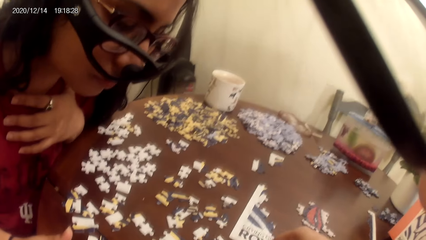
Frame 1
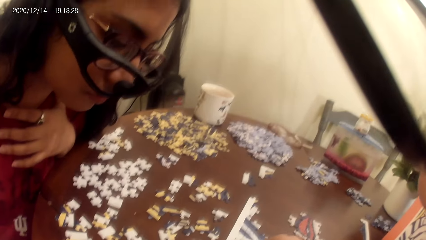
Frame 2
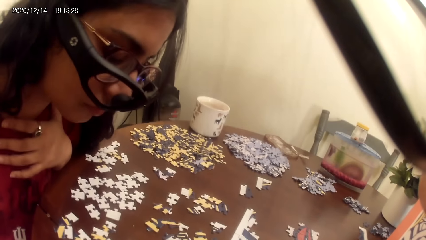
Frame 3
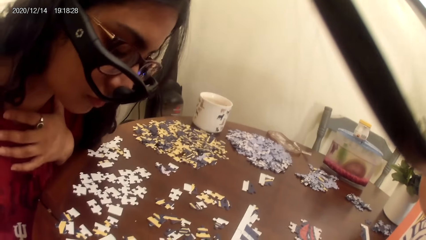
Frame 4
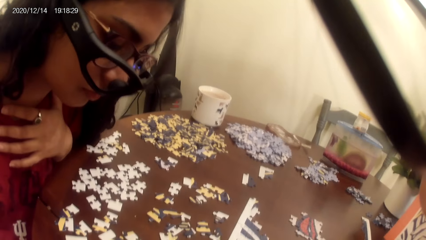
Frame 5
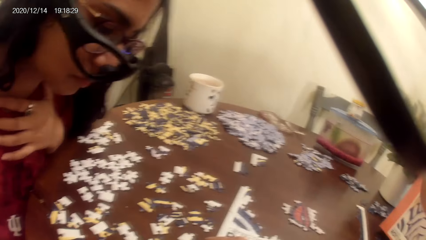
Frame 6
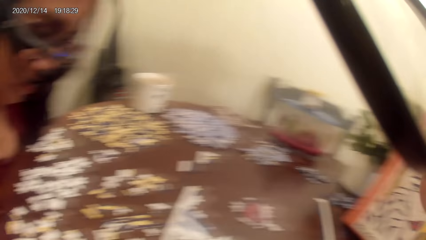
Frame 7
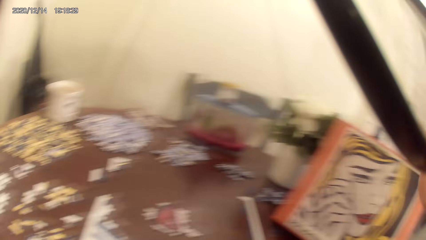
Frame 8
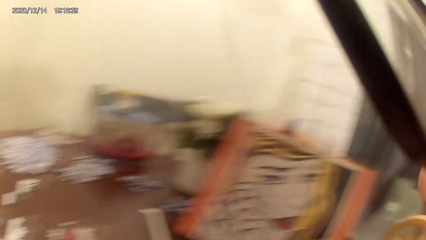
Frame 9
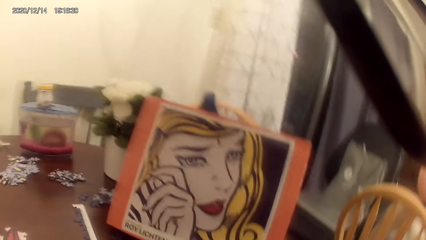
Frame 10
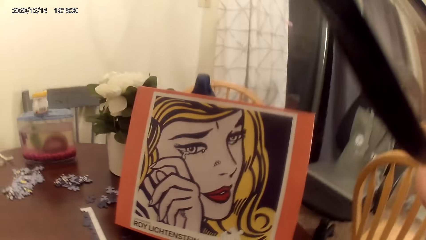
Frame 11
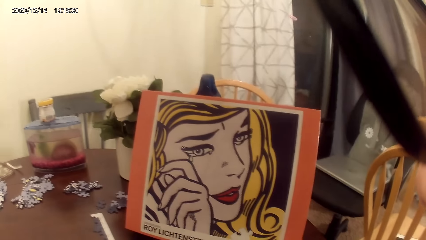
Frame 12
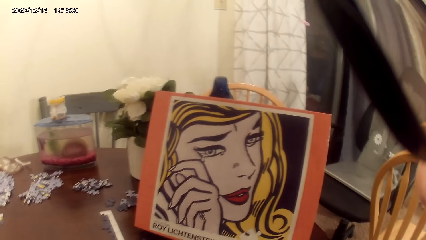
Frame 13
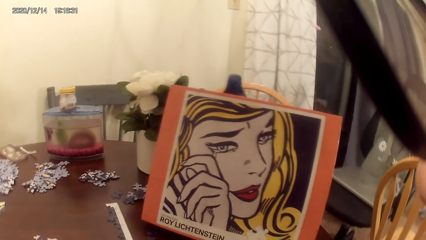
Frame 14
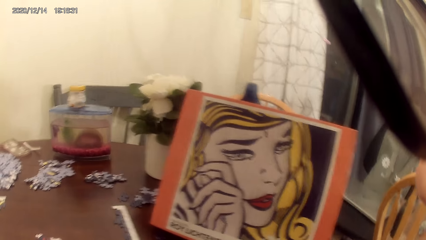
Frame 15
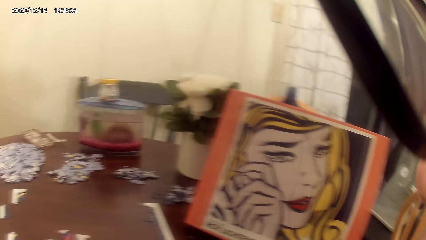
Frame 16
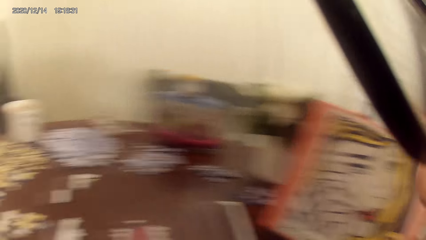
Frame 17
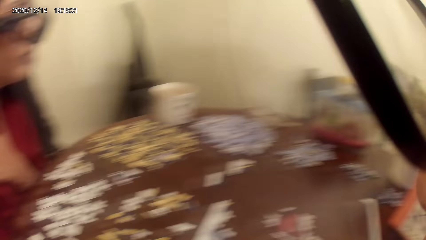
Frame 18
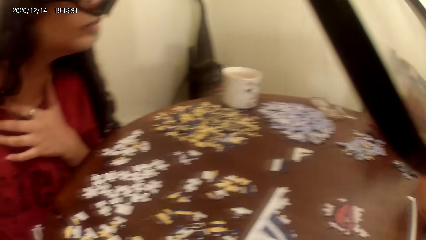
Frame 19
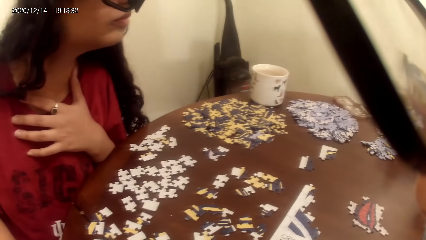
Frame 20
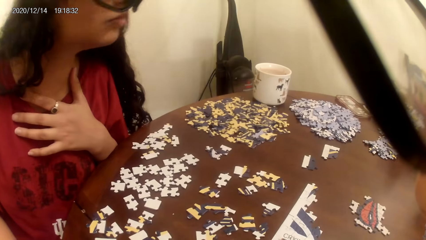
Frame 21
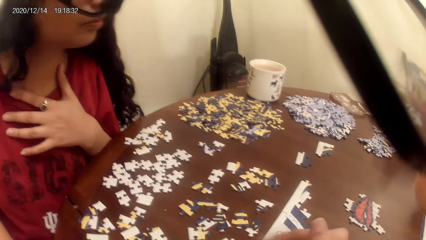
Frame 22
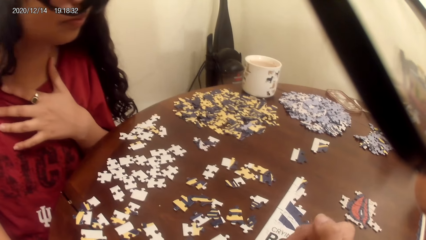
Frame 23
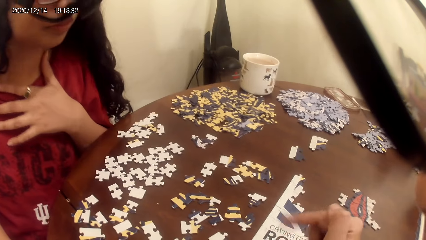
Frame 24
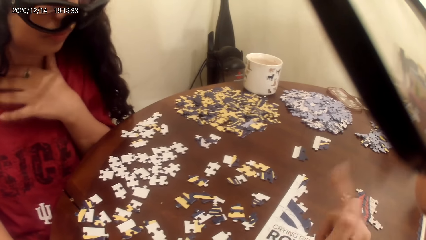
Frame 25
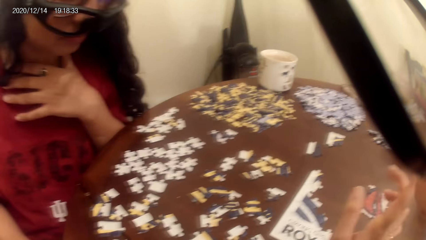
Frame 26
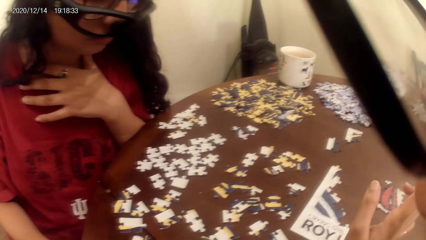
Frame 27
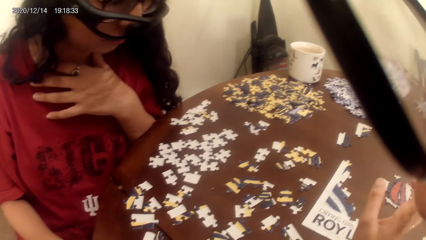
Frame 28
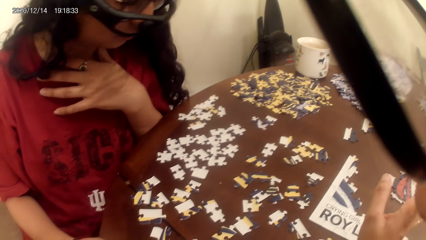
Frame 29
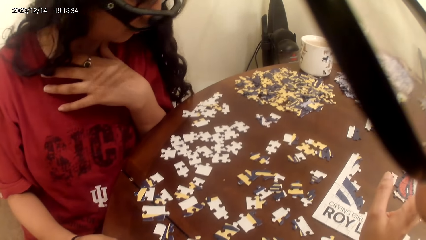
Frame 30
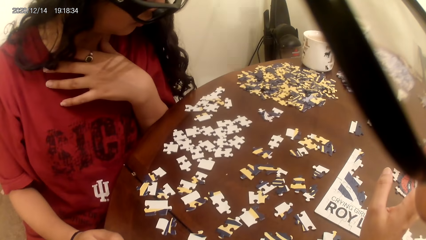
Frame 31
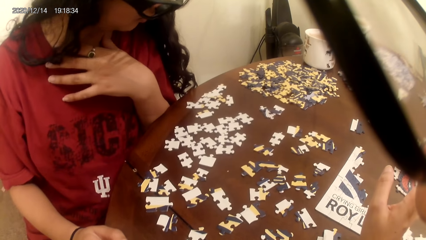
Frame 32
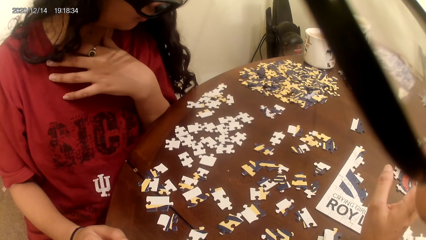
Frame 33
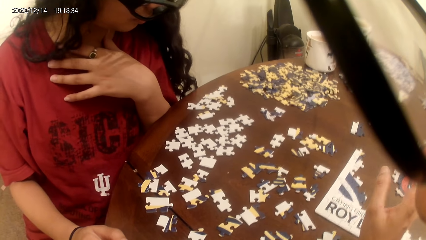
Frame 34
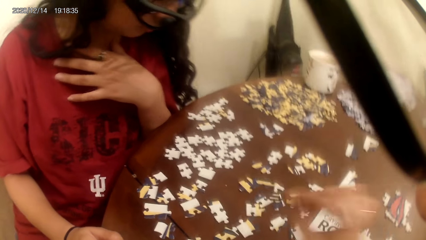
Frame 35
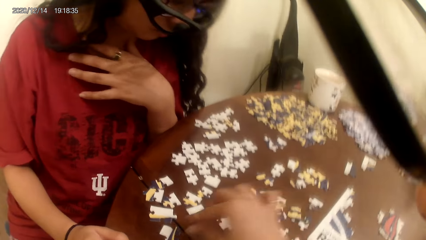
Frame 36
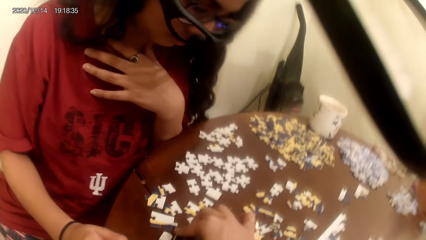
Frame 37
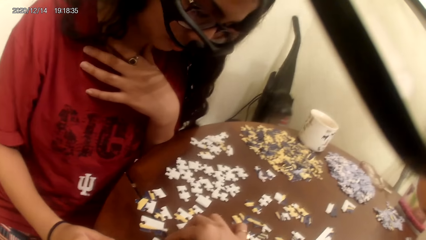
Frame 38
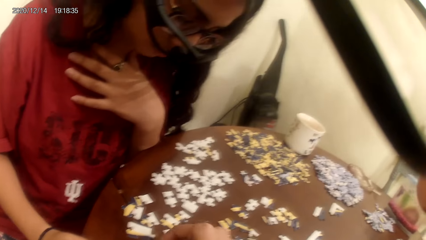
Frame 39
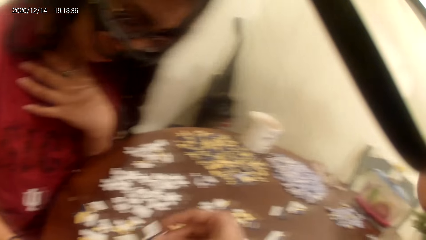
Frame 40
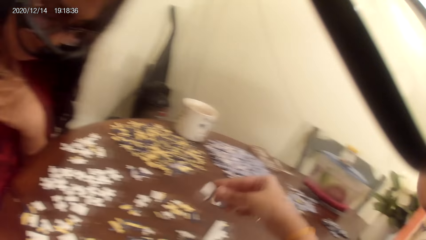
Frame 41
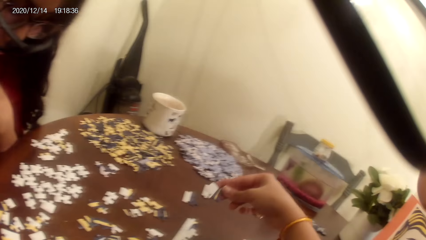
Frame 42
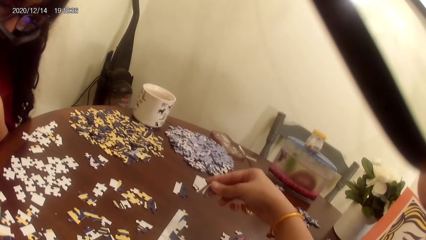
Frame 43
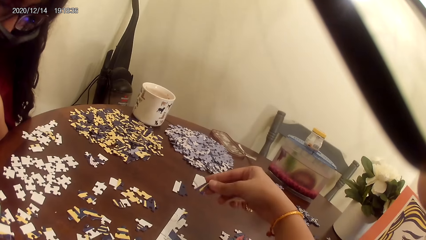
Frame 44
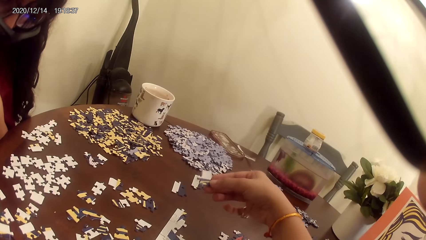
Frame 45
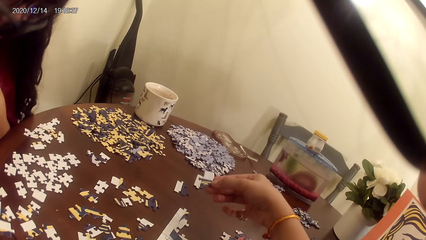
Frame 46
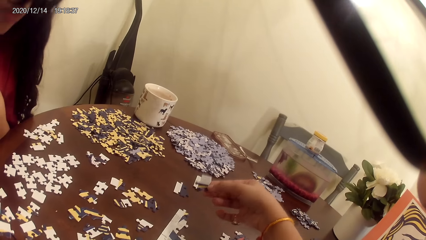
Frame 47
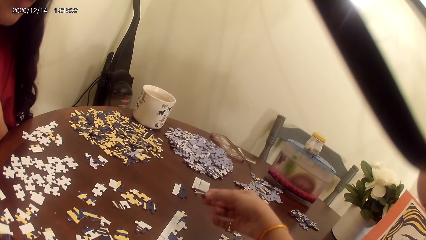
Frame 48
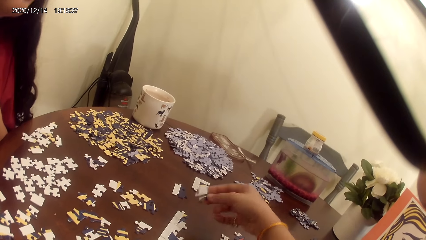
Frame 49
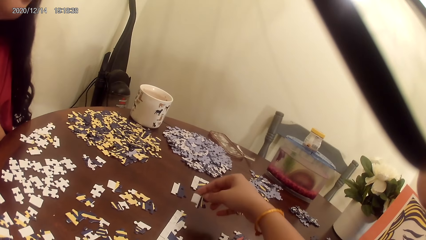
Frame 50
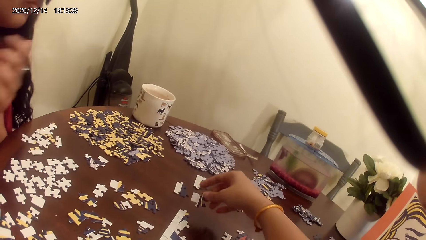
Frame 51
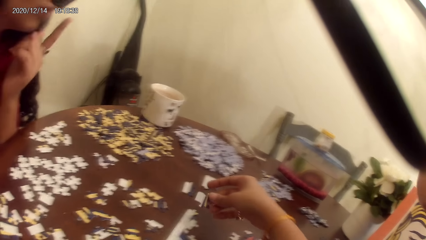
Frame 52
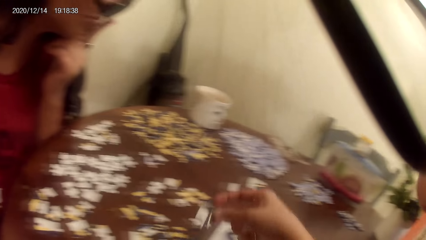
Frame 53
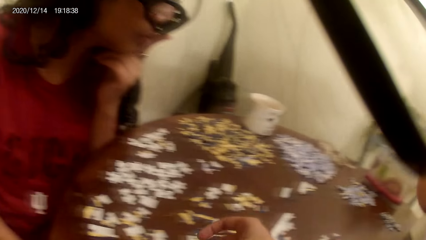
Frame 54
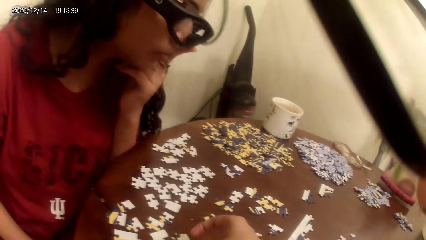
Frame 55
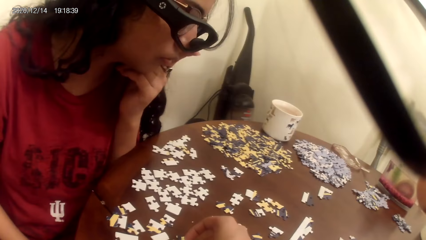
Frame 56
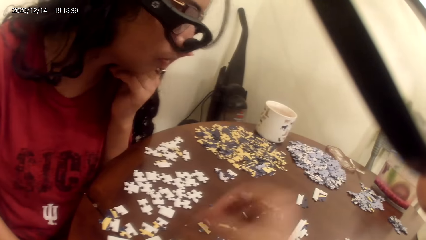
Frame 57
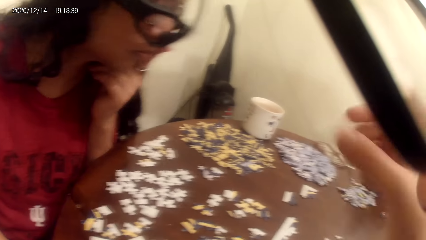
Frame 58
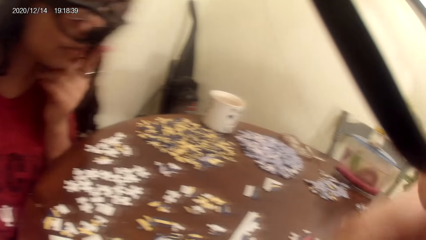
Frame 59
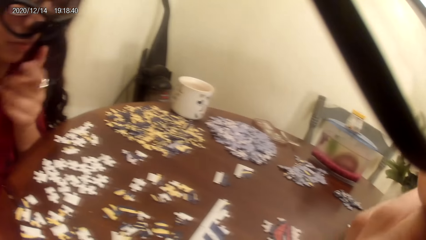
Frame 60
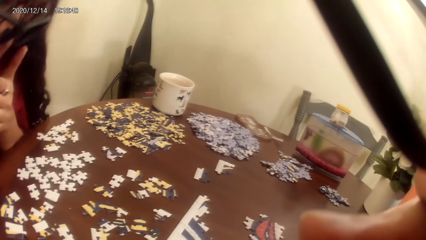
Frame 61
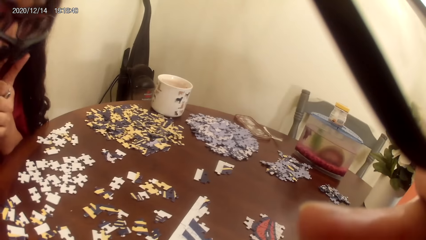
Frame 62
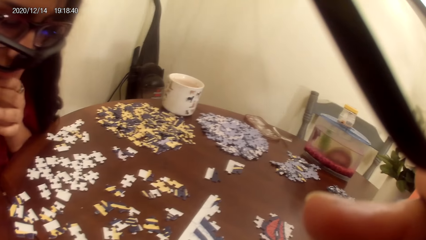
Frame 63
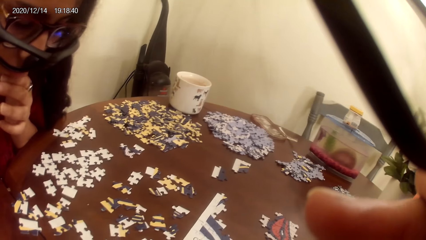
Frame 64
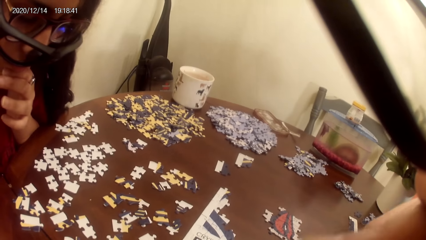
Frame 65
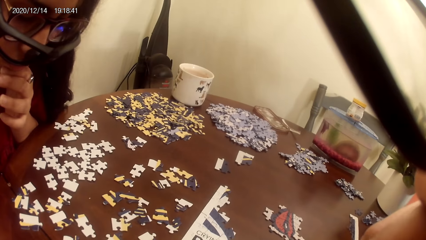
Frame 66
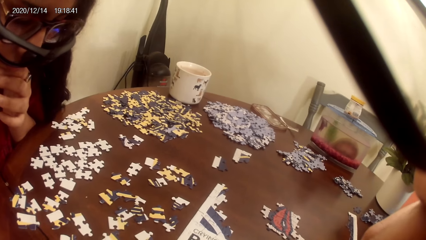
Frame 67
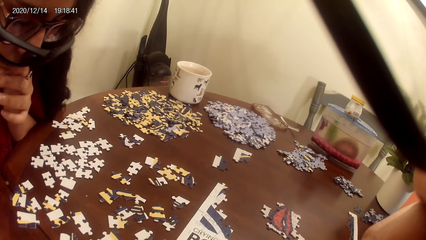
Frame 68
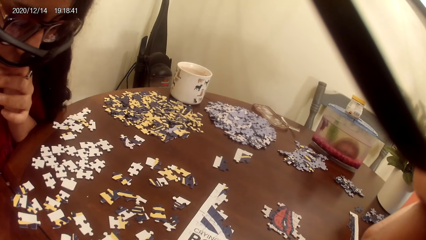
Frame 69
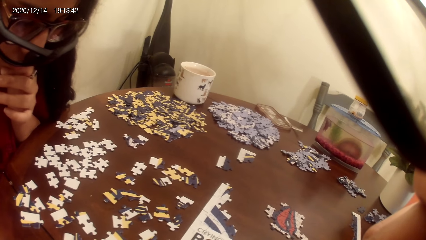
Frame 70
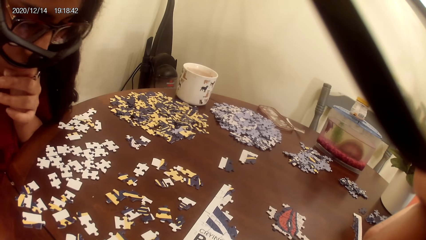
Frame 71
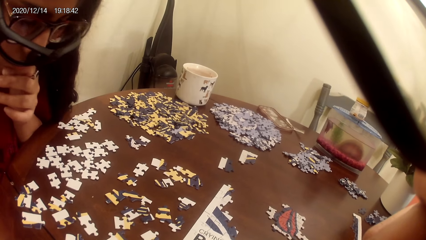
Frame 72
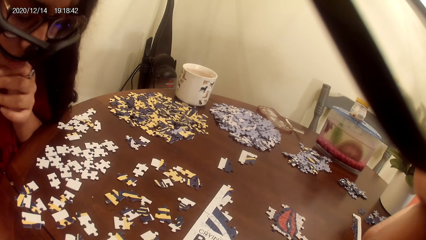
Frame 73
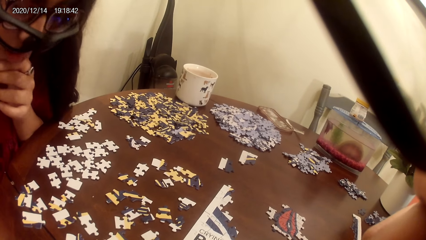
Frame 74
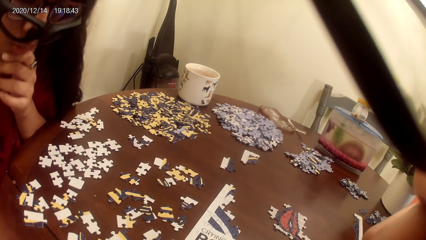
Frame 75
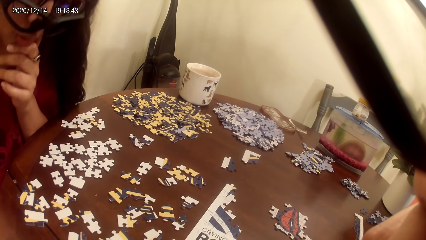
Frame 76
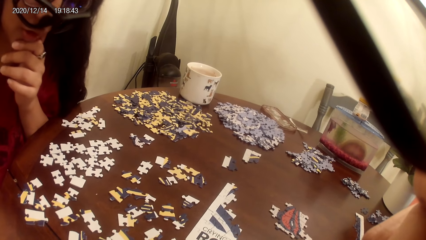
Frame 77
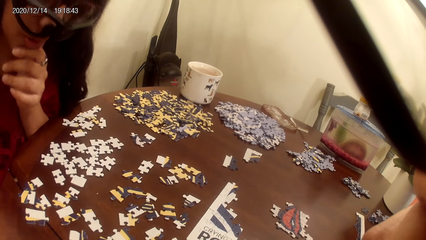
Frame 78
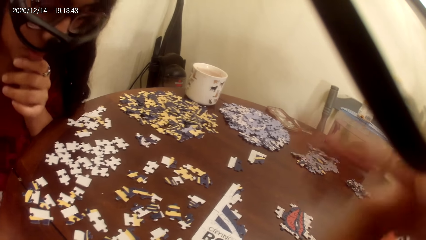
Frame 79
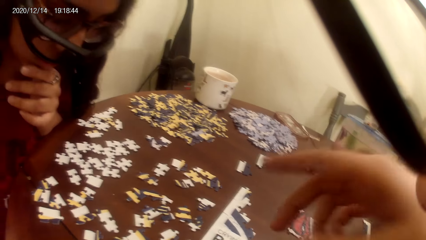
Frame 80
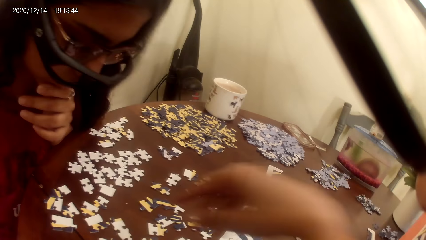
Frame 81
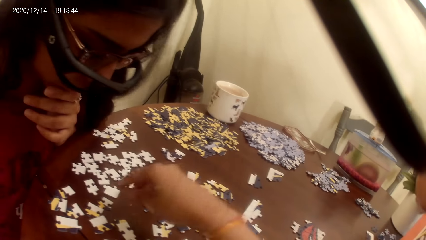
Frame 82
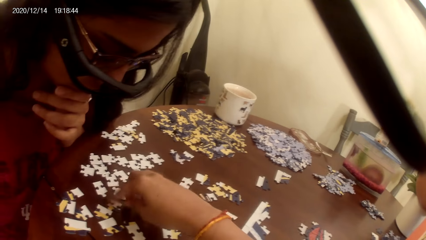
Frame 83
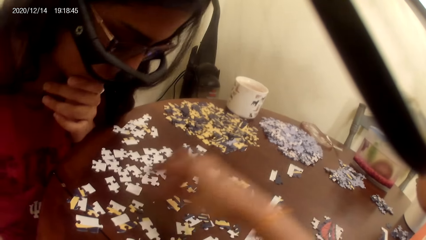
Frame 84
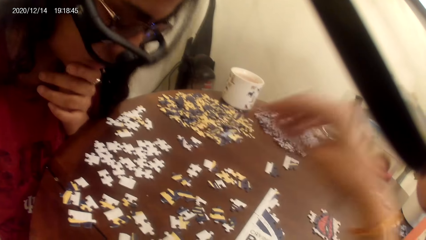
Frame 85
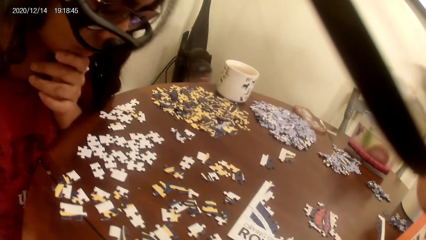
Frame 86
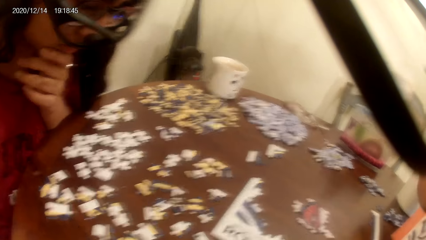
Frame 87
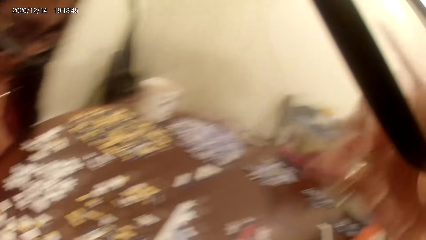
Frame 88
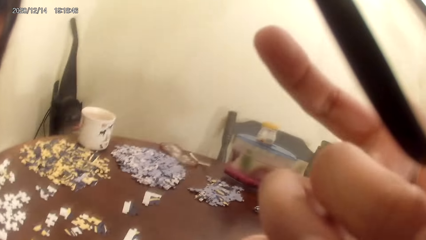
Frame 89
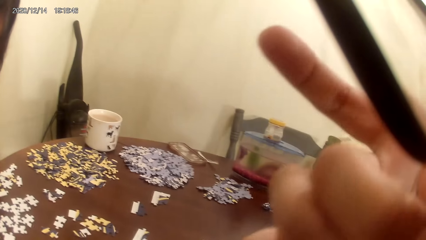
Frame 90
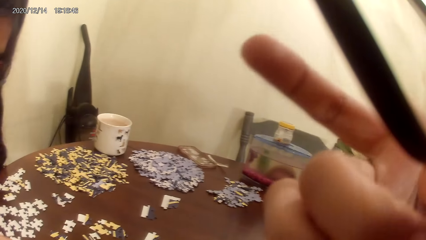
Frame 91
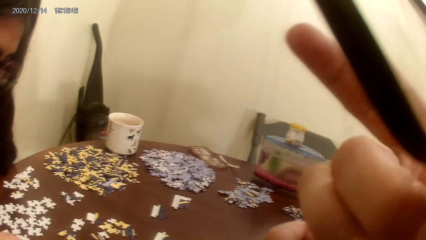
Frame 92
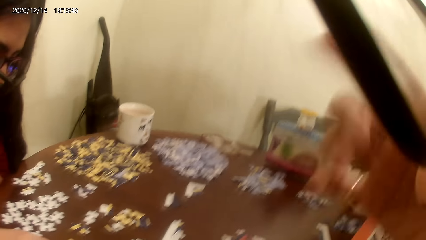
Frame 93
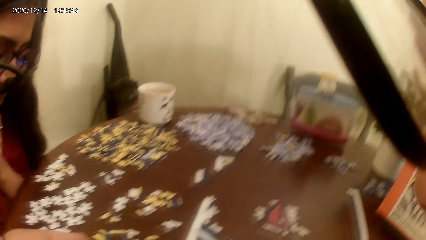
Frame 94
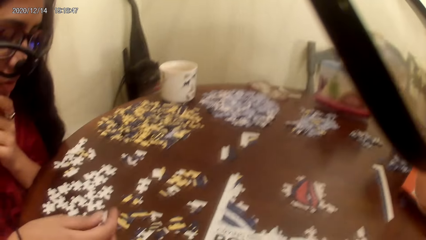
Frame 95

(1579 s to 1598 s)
The camera wearer looks around. They stare at the portrait. They talk to a person. They play the puzzle game. They act on the song from a radio. The person talks to the camera wearer. The camera wearer dialogues with the person.
